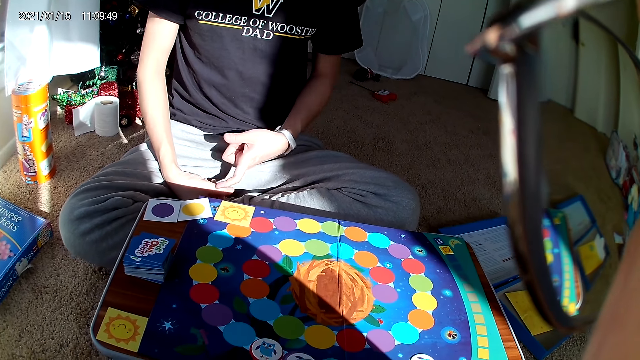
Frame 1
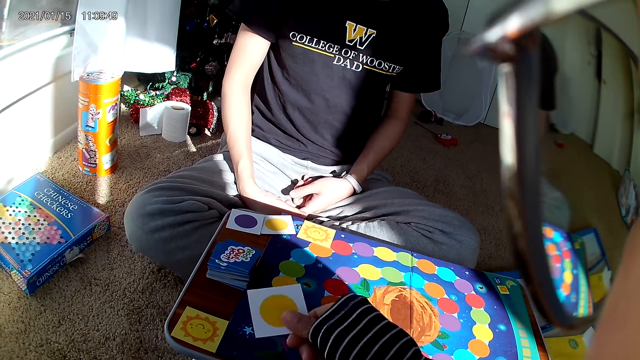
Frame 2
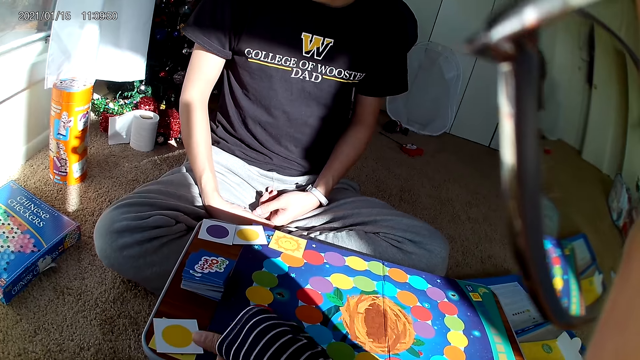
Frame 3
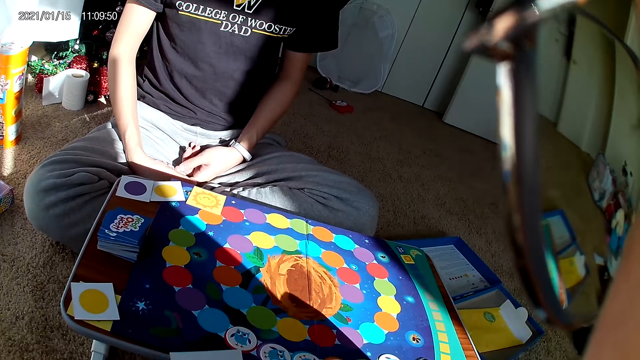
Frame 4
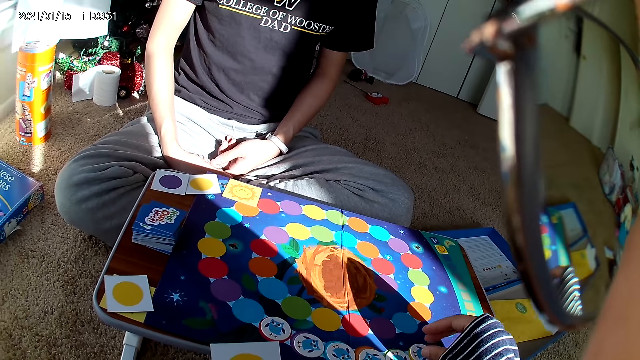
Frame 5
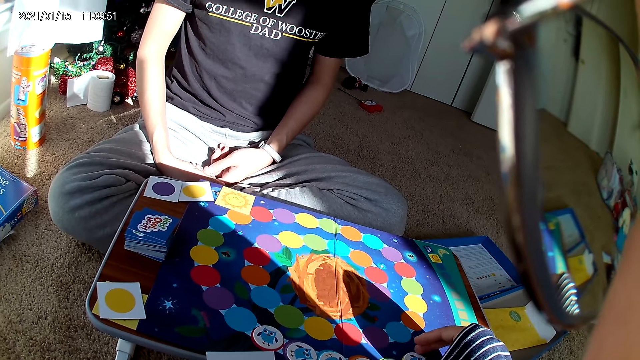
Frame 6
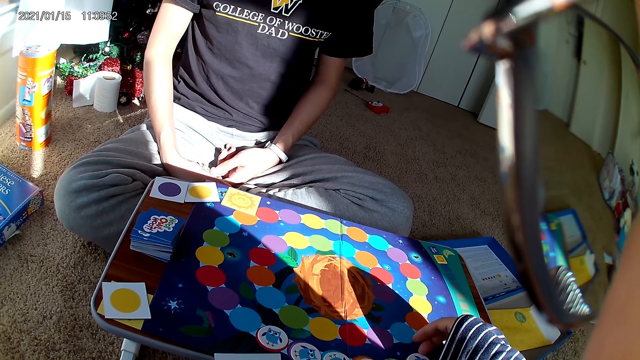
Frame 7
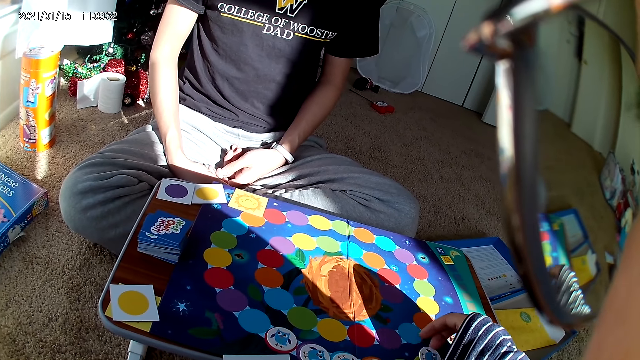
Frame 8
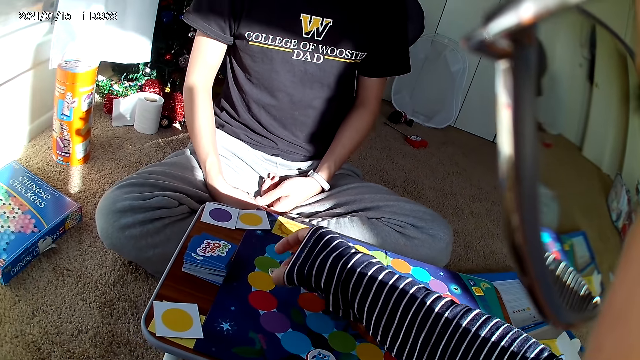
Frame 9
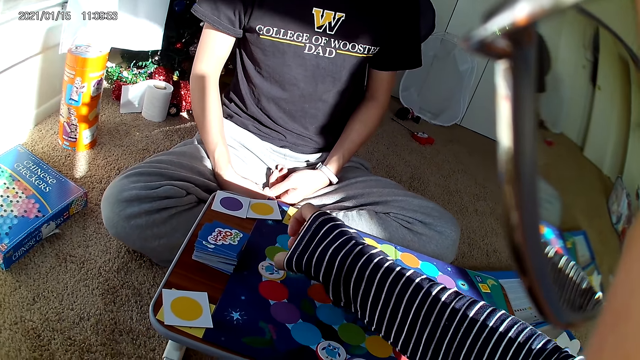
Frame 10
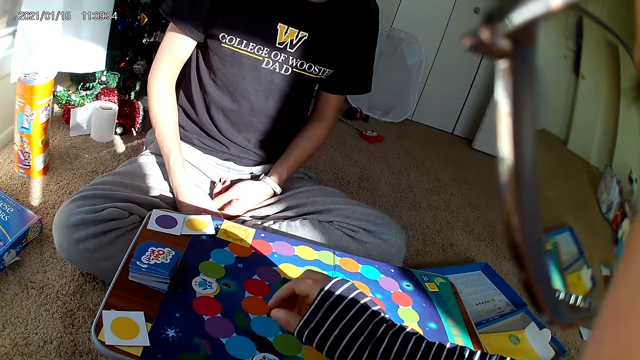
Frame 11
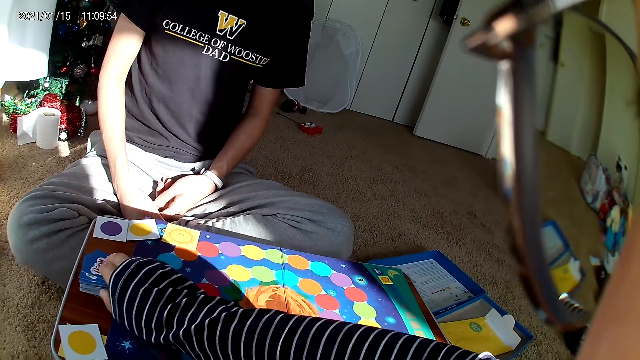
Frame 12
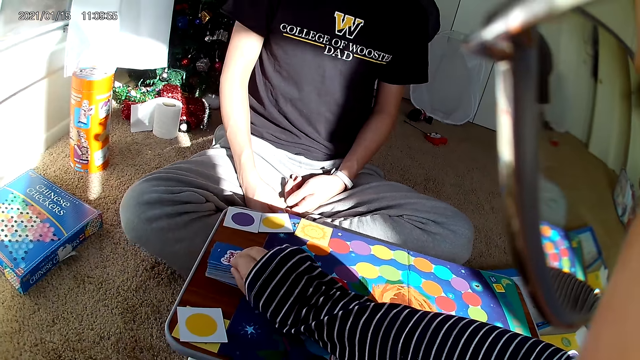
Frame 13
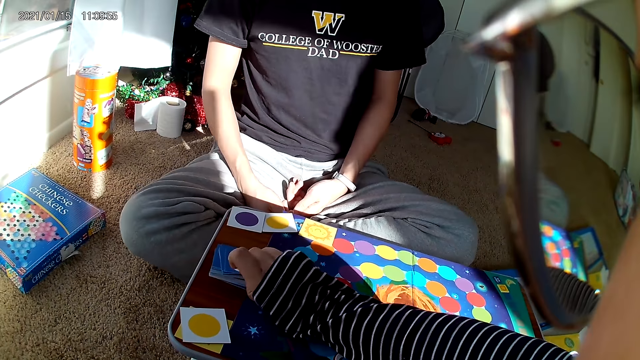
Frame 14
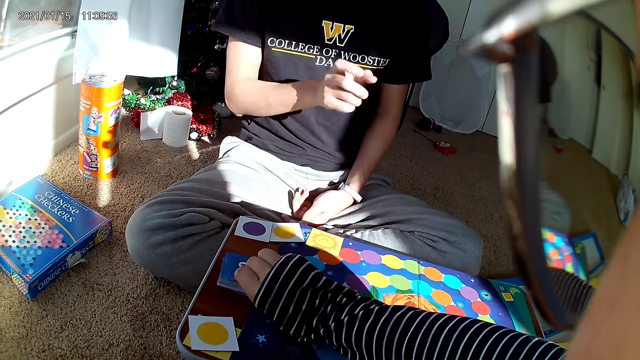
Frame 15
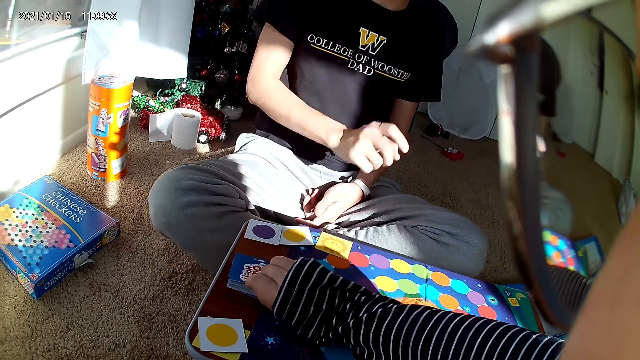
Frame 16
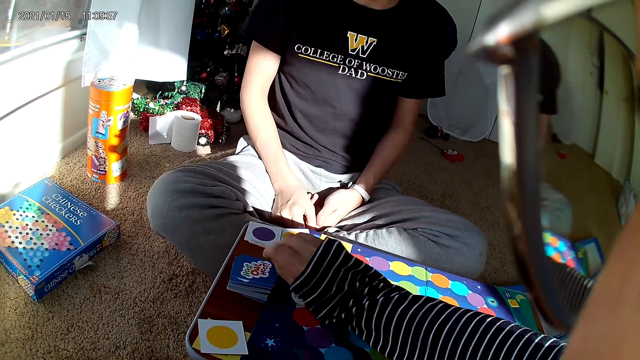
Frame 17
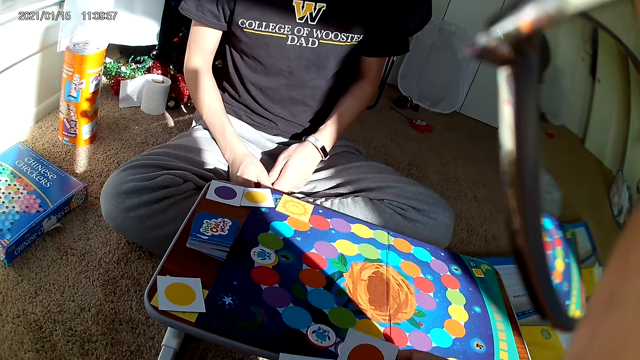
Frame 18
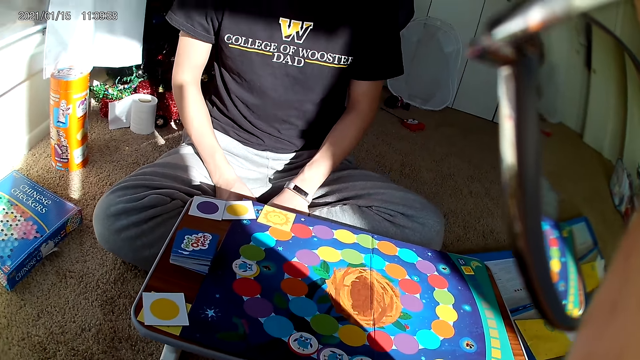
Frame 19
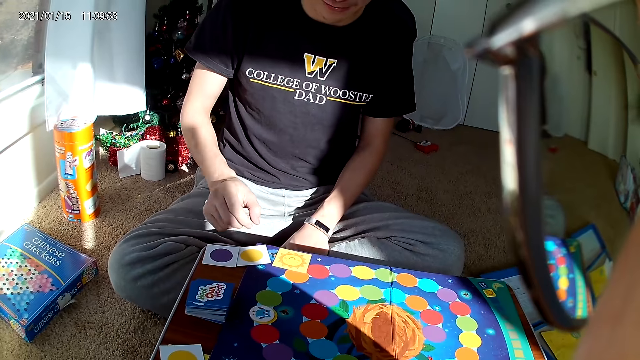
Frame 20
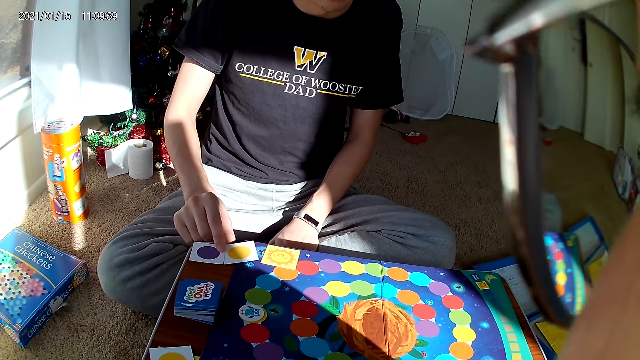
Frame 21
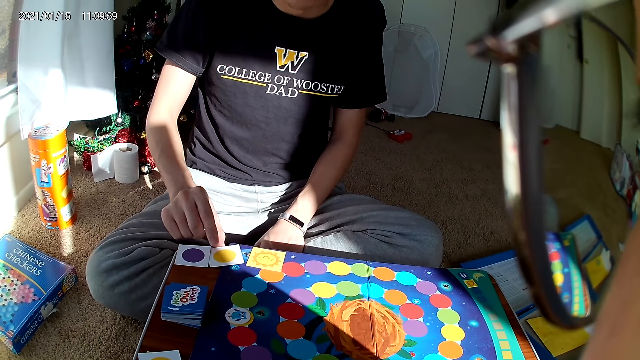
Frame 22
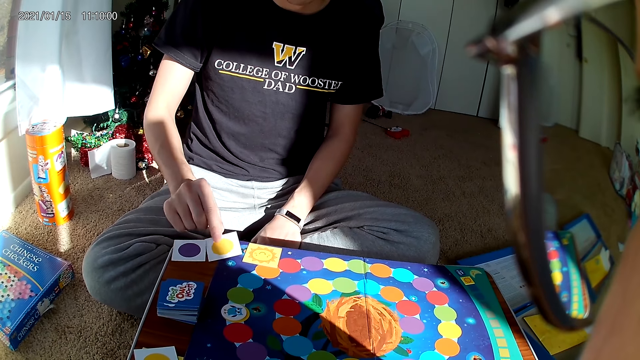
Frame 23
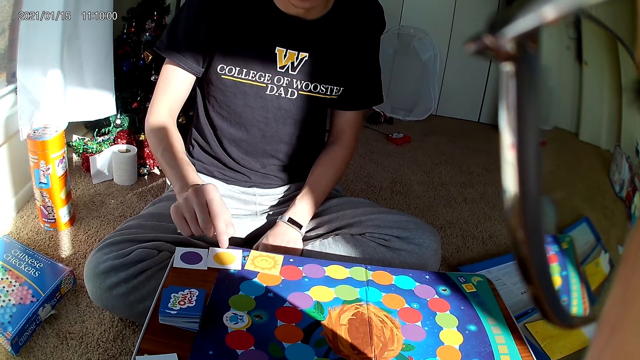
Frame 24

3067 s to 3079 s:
The camera wearer drops a card on the board with their right hand. They pick a card from the board with their right hand and drop the card on the board with their right hand. They pick a card from the board with their right hand. A man raises a hand and drops the hand. The camera wearer picks a playing card. The man picks a card from the board with his right hand.

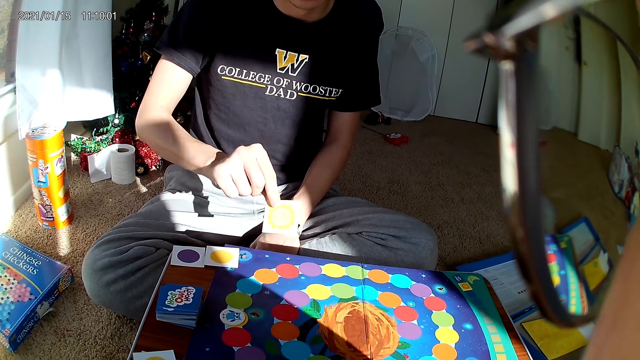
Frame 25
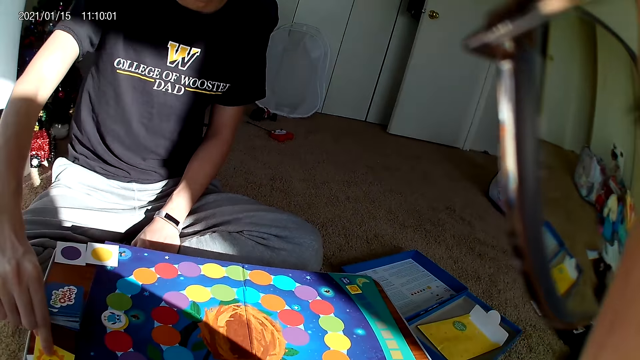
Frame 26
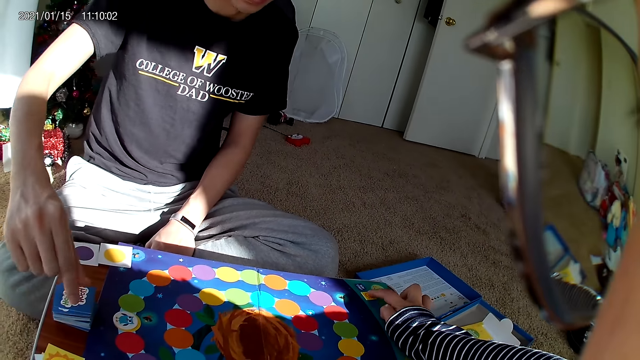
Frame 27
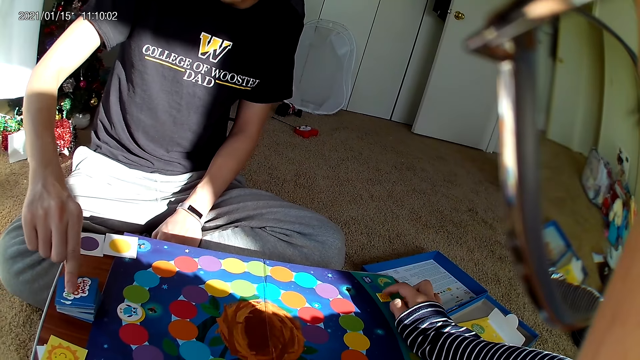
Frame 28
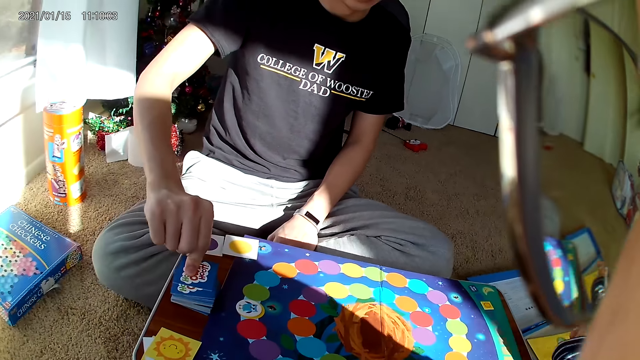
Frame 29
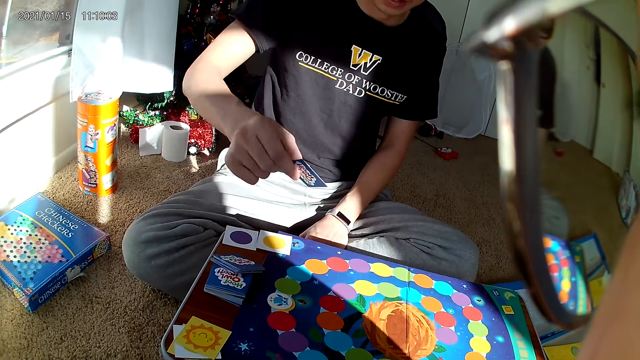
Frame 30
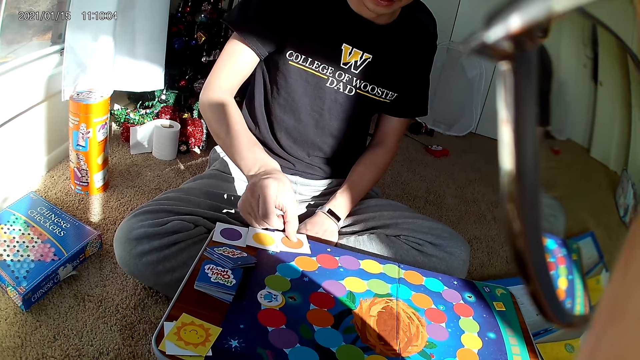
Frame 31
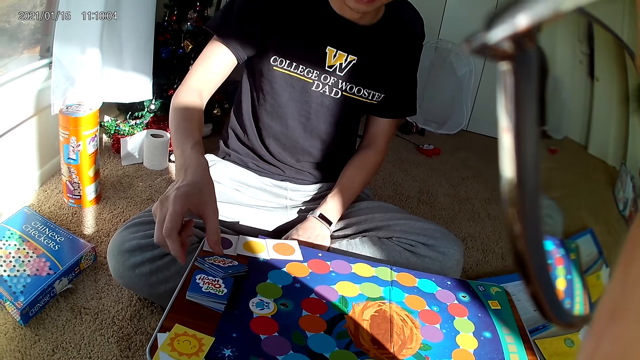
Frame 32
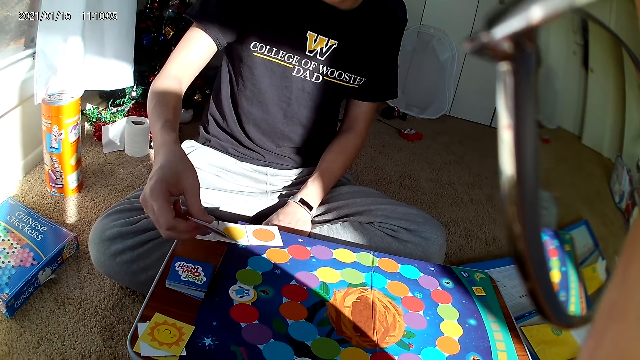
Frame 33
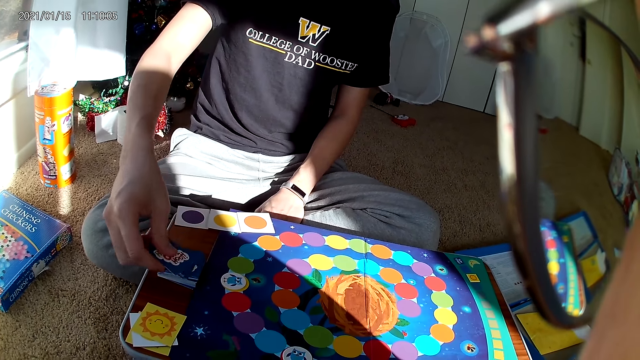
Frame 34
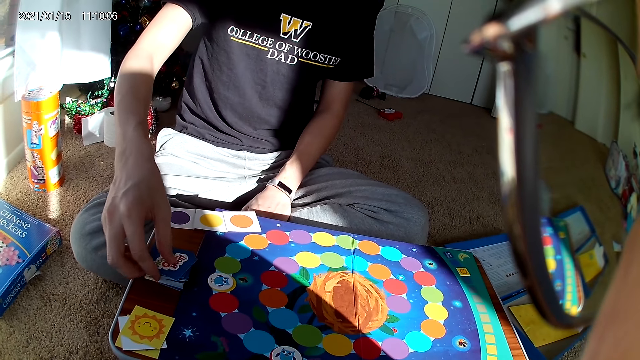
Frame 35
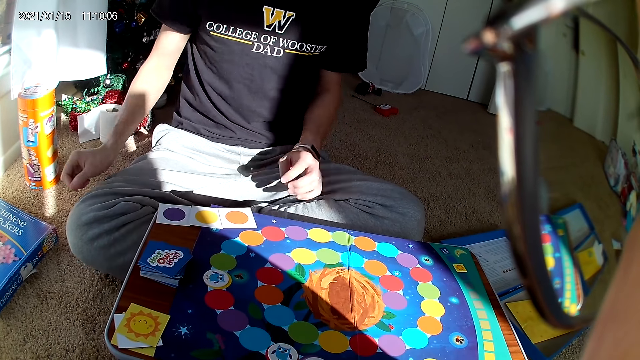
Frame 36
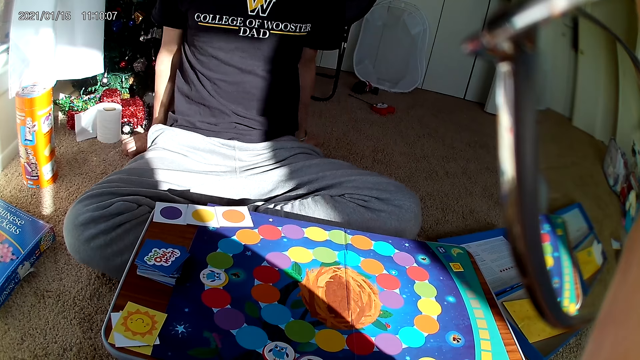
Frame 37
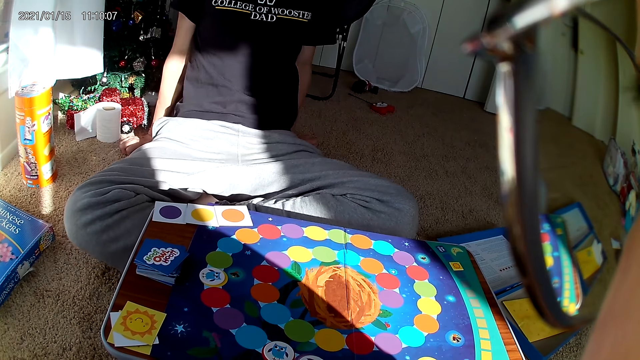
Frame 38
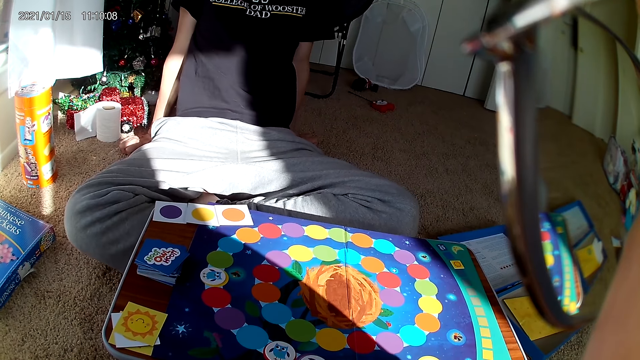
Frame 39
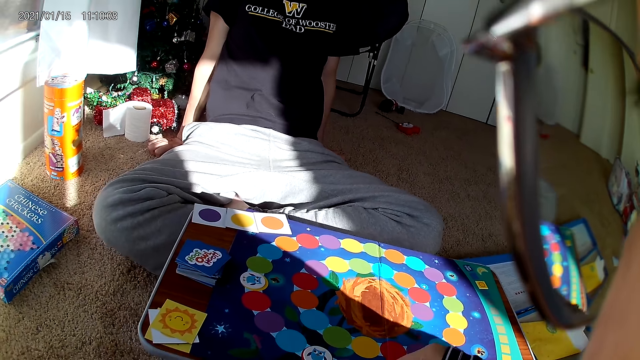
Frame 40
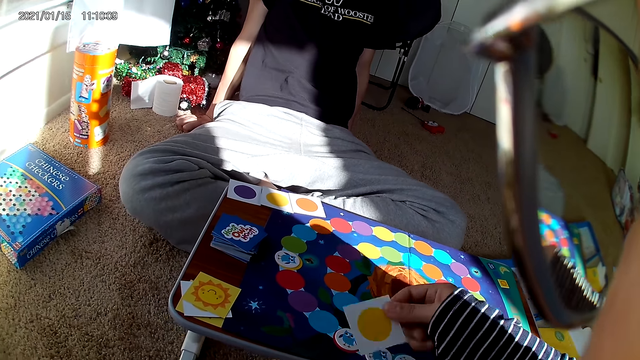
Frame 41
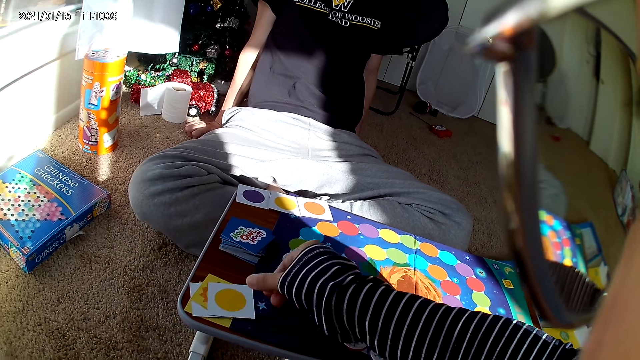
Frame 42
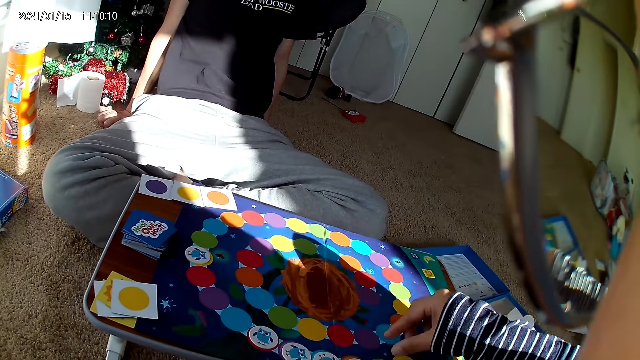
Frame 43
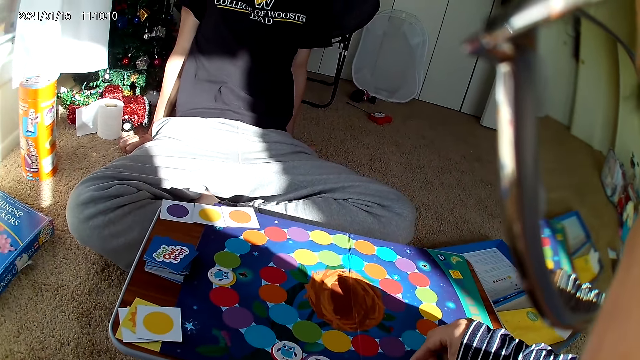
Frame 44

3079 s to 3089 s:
A man drops the card on the board with his right hand. The camera wearer adjusts a card on the board with her right hand. The man picks a card from the board with his right hand and drops the card on the board with his right hand. He adjusts cards on the board with his right hand, picks a playing card, puts the playing cards together, and puts the hands on the floor. The camera wearer picks a card from the table with her right hand. She drops the card on the table with her right hand. She picks a card from the table with her right hand.
